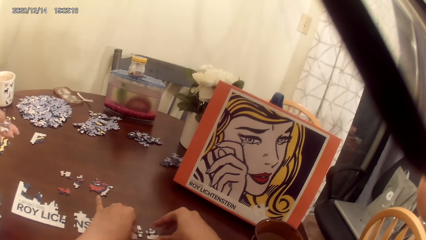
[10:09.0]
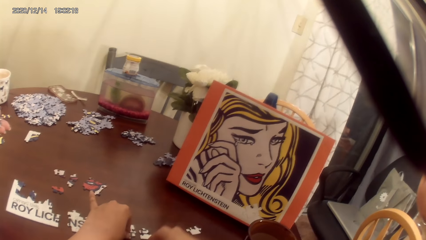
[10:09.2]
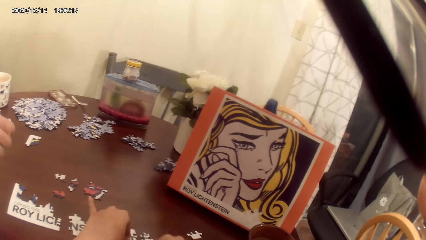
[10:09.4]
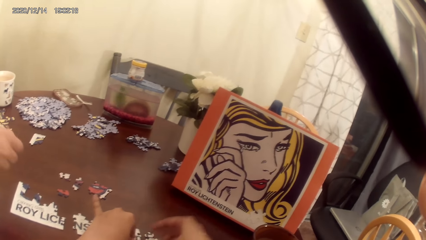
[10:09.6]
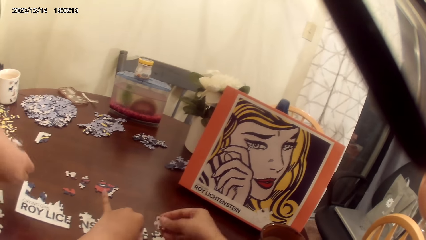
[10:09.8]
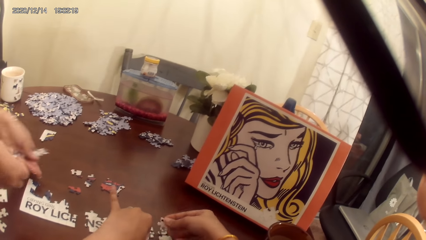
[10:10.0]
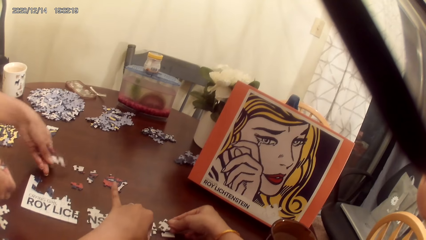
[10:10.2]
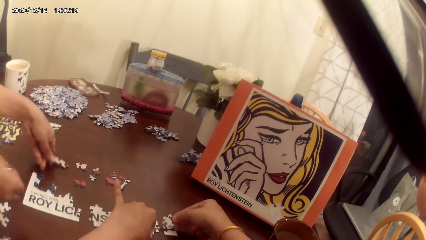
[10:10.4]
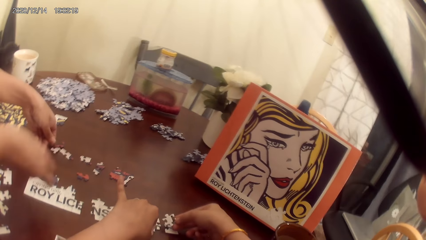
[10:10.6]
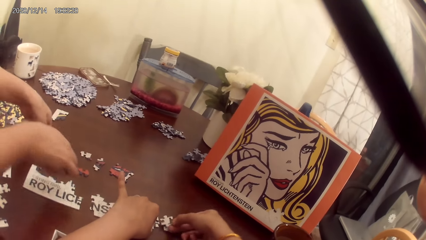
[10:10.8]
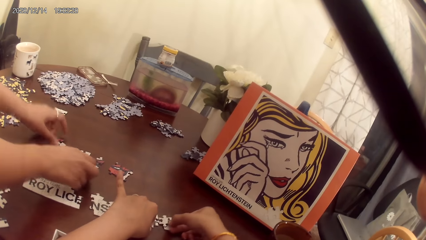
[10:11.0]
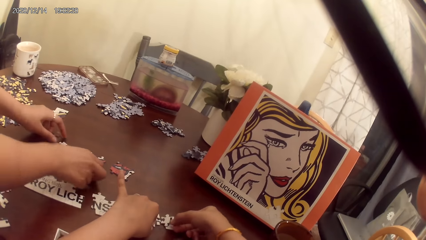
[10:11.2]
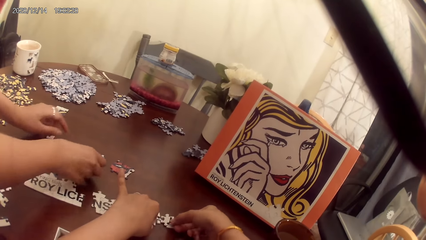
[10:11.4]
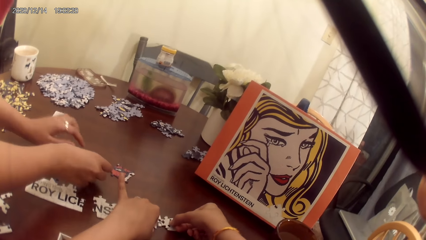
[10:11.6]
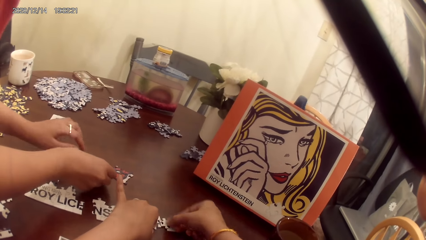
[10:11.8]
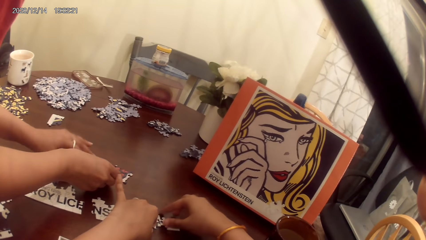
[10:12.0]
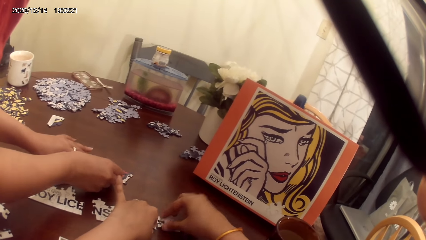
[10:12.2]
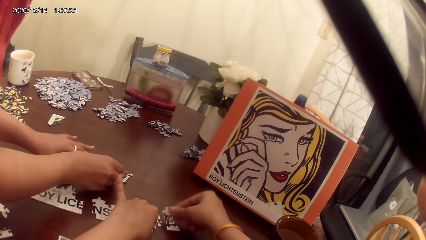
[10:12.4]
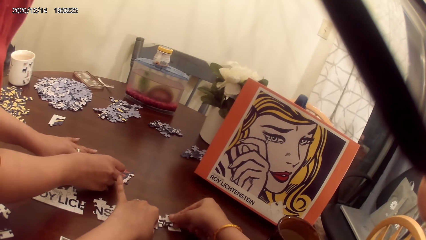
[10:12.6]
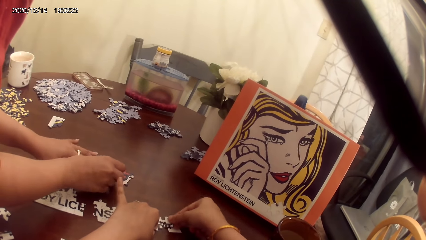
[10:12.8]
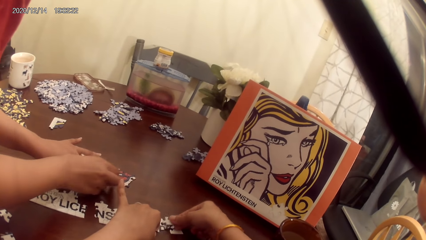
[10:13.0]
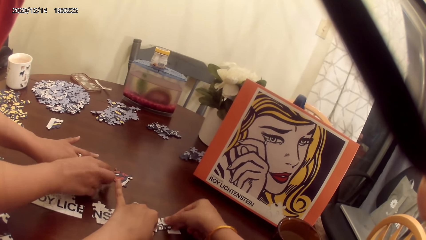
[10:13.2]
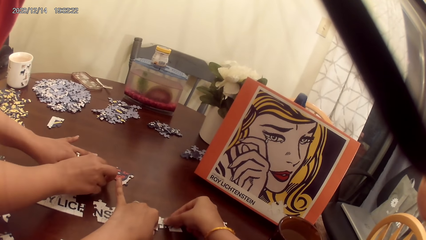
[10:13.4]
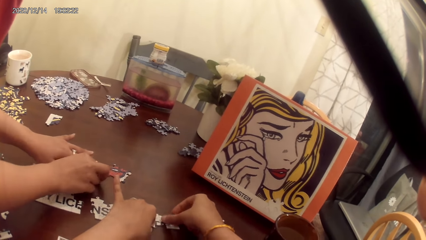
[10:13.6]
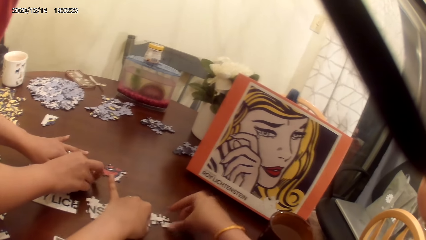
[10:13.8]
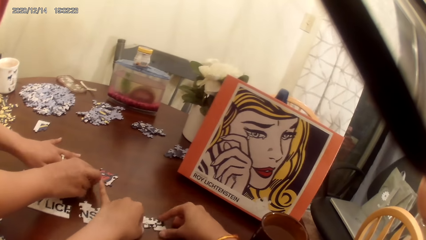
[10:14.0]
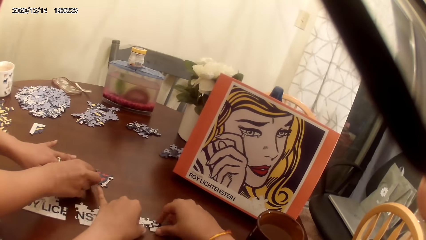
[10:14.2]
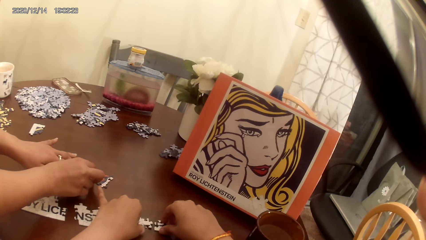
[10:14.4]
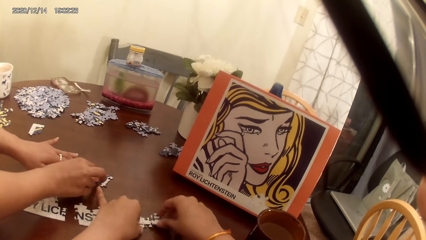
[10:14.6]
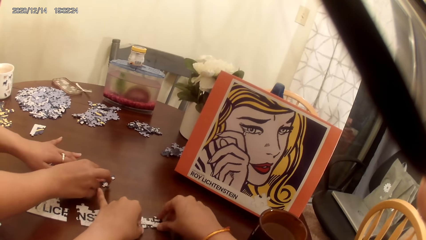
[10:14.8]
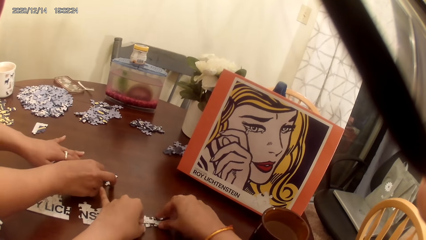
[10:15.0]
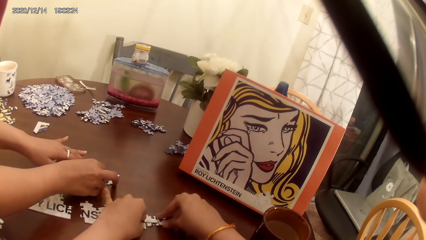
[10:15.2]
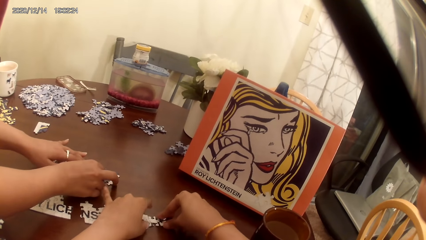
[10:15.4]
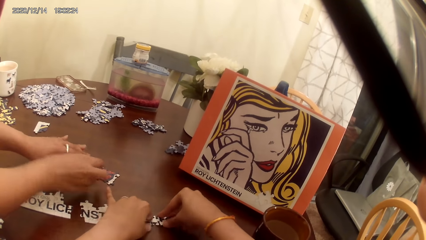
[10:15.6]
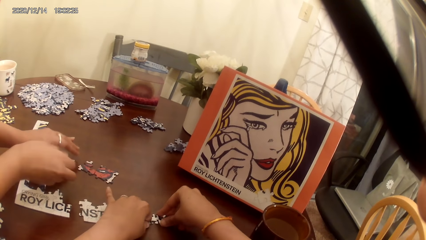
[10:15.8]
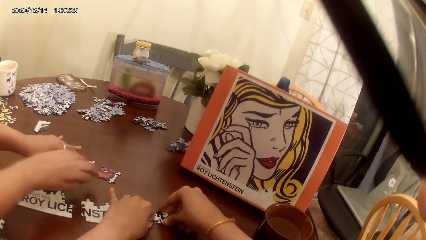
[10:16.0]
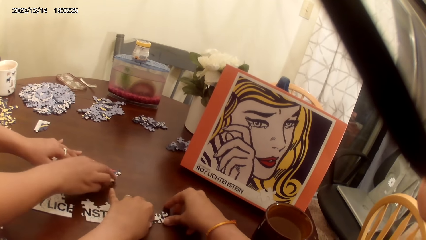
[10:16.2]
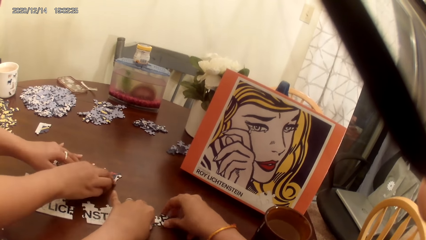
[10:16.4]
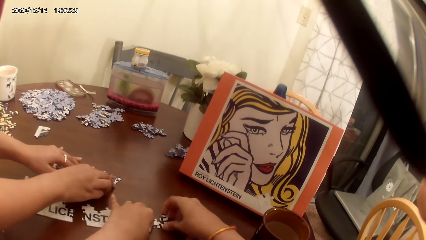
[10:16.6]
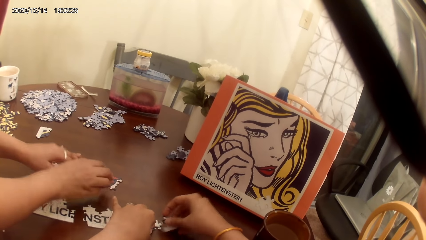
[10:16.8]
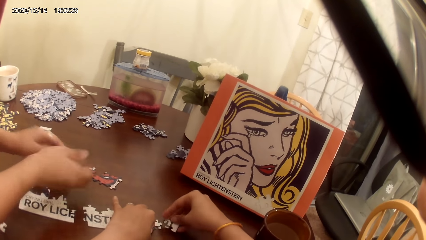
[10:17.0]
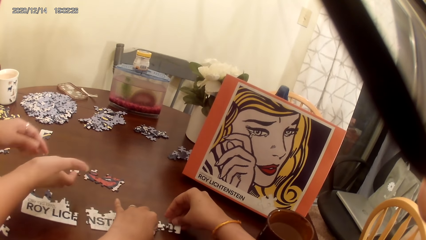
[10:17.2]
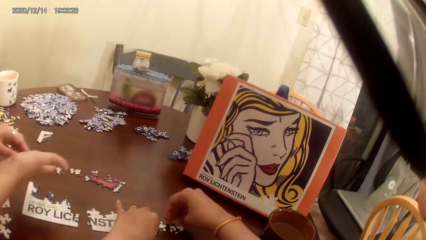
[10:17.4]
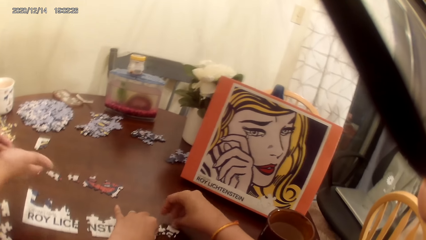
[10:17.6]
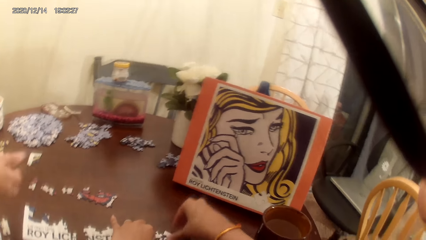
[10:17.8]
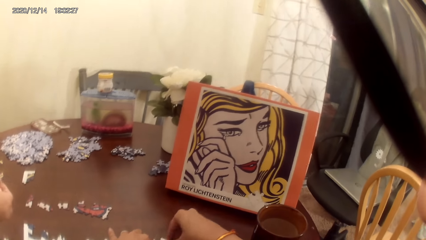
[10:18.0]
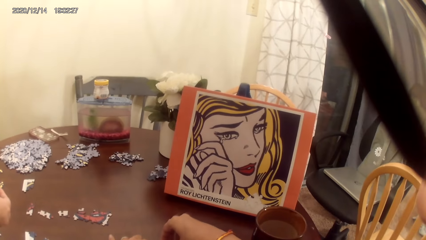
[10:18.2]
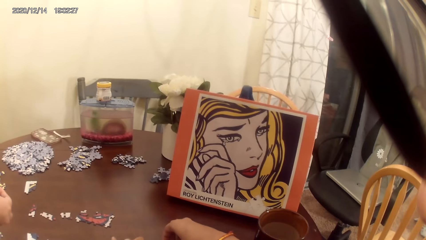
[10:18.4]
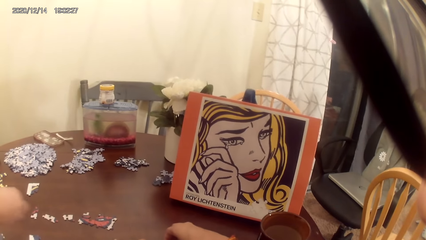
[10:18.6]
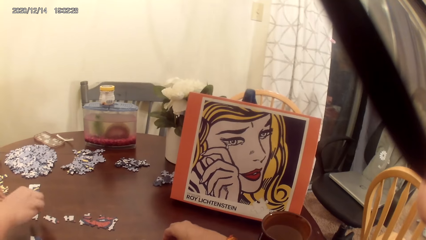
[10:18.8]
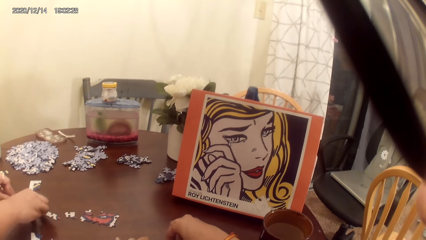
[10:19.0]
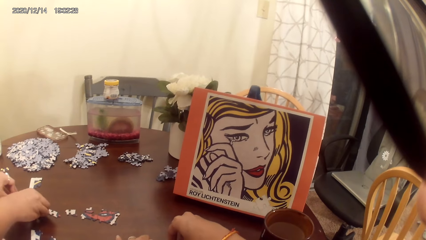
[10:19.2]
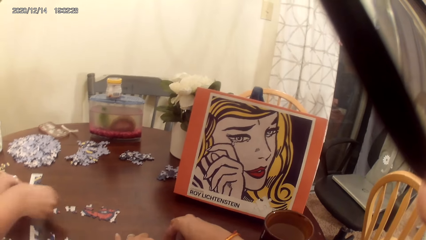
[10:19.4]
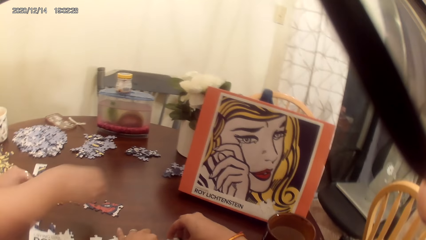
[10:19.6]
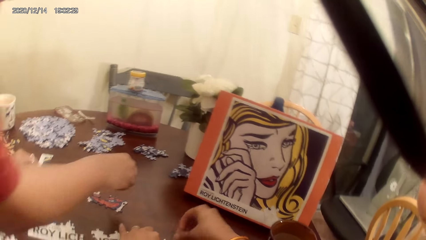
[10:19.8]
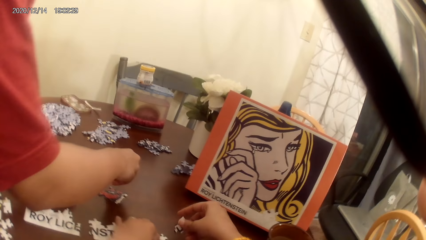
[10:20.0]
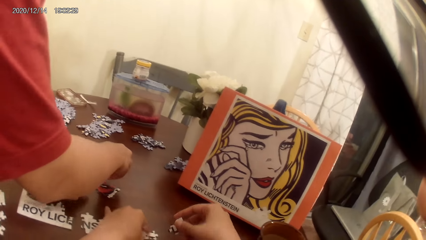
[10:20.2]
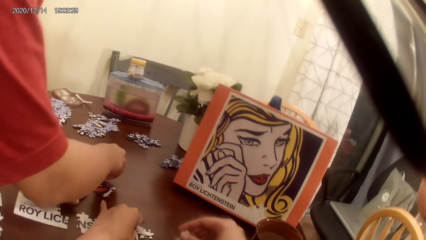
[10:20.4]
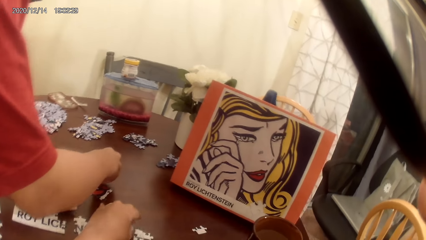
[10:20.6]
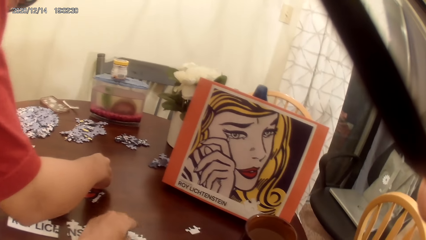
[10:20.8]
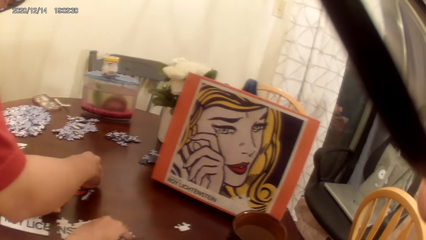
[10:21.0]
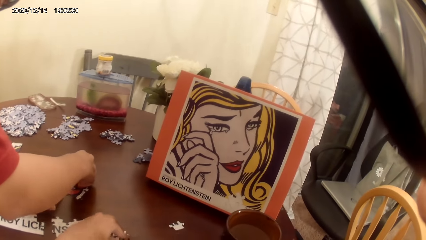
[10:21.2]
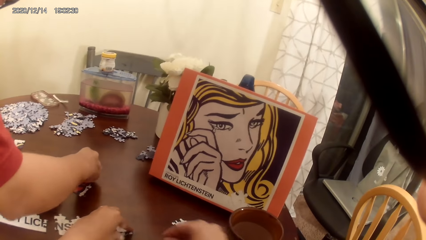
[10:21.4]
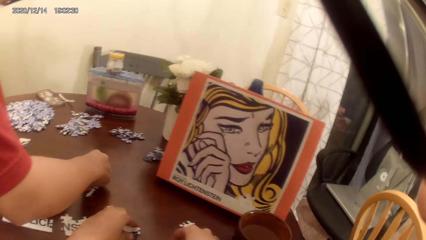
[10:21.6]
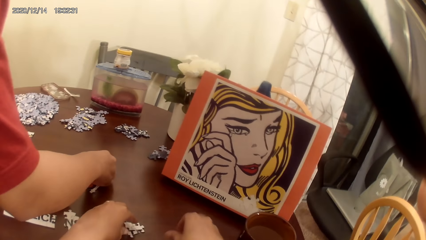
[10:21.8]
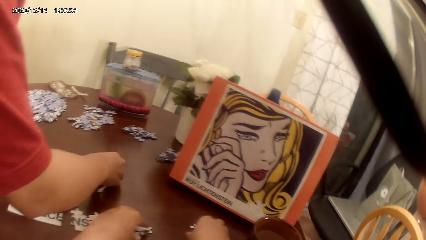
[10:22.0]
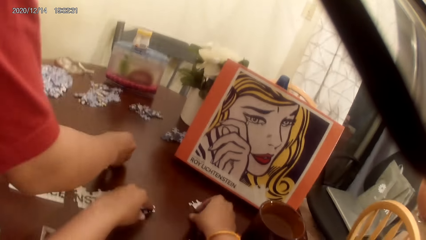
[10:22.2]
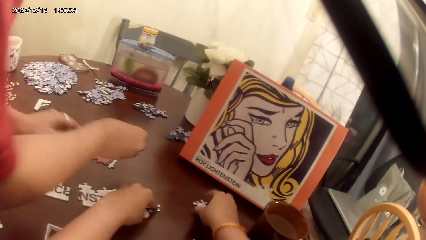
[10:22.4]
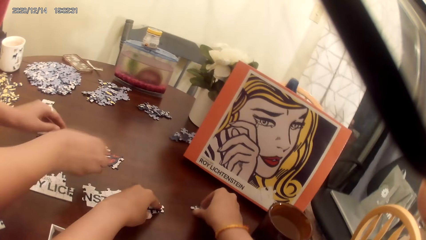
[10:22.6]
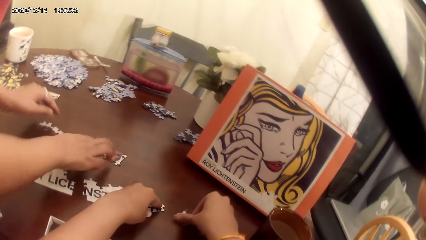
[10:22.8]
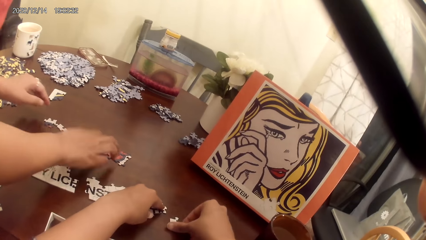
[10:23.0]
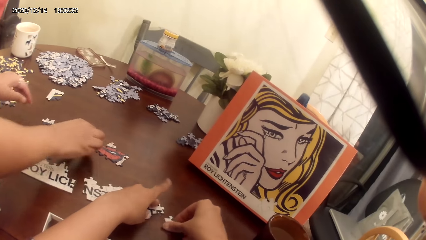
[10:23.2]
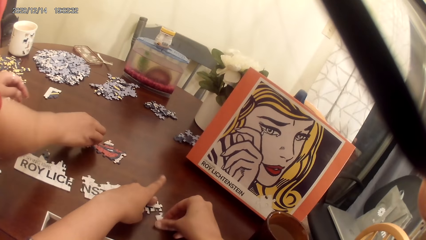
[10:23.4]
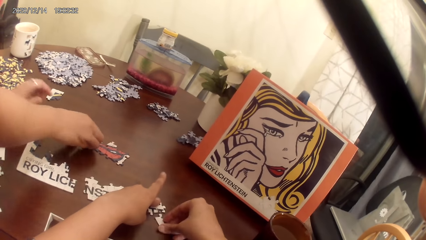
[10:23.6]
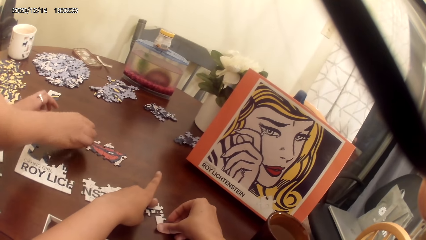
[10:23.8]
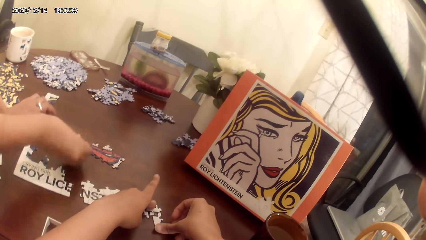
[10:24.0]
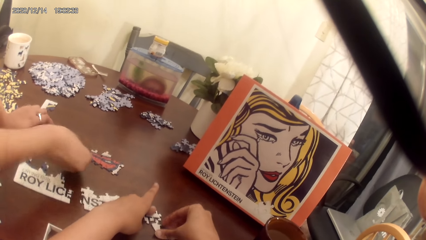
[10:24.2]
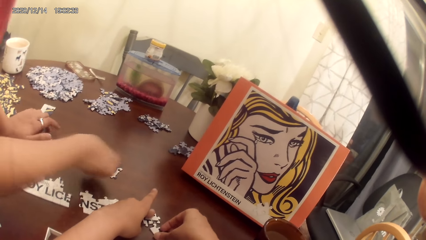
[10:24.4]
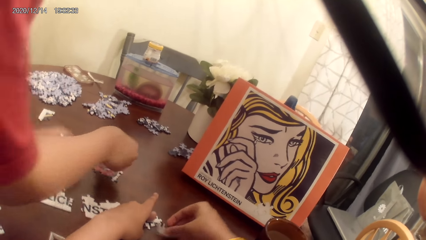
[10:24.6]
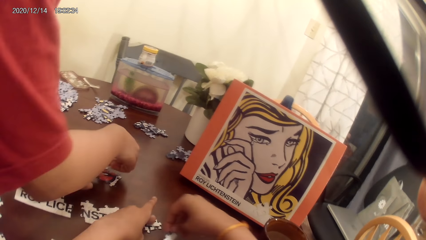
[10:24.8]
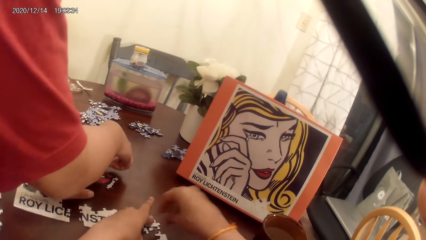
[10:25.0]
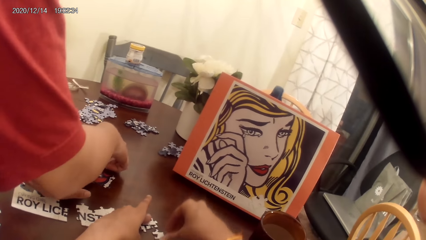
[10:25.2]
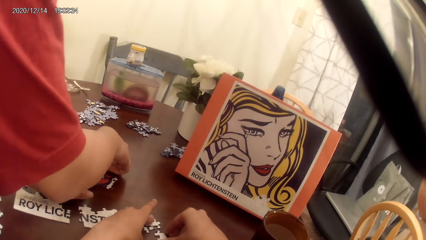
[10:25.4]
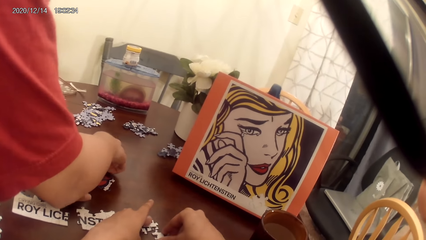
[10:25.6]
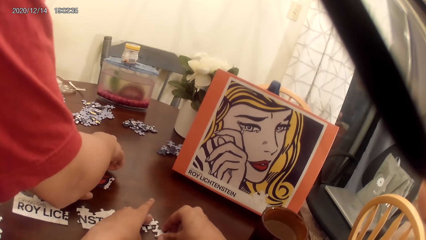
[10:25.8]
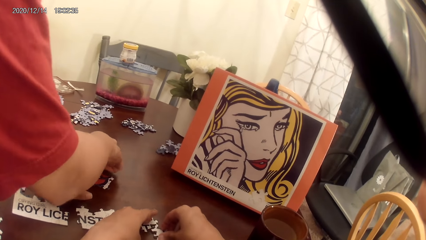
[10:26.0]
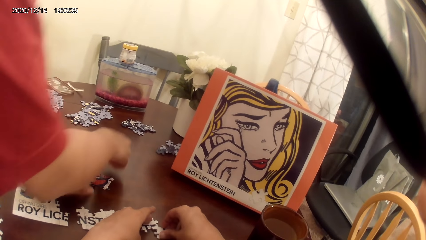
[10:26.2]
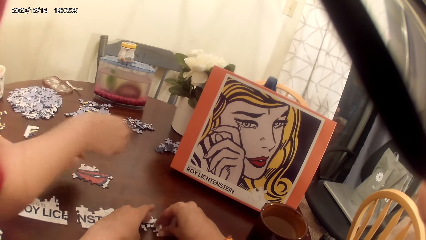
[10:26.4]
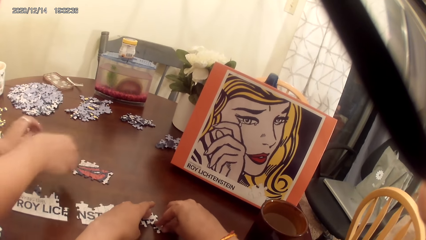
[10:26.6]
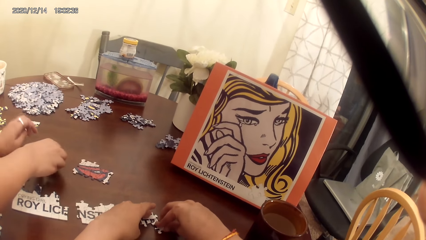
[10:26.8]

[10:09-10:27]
A lady plays the dominoes game. The camera wearer acts on music from a radio. The camera wearer and the lady play the dominoes game. The lady makes a puzzle.
